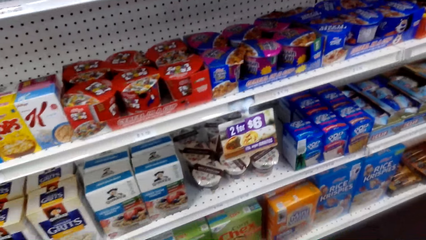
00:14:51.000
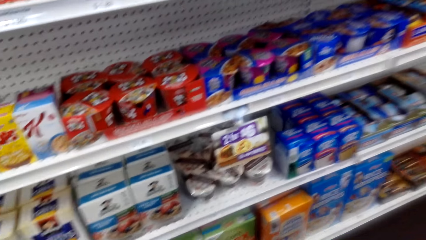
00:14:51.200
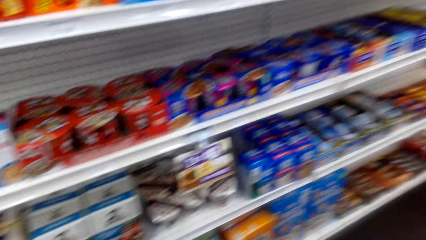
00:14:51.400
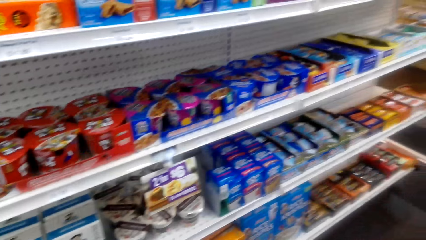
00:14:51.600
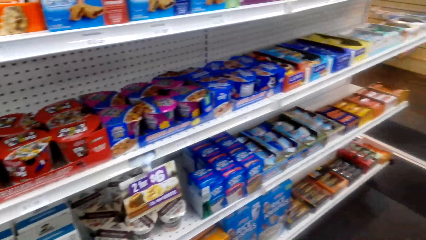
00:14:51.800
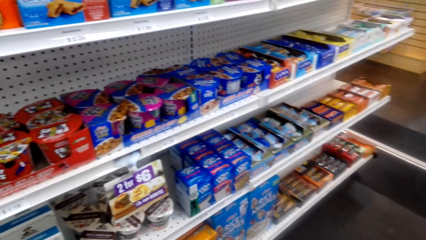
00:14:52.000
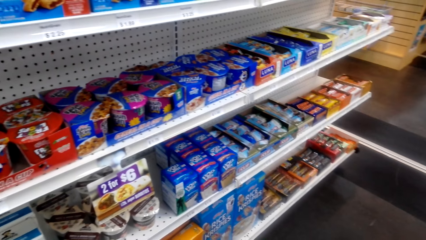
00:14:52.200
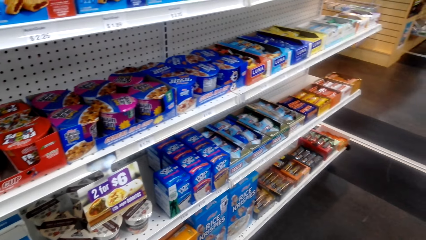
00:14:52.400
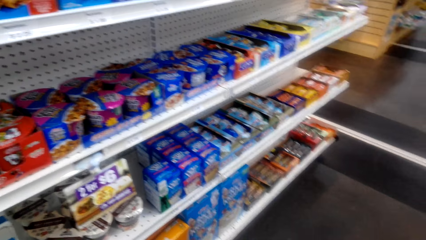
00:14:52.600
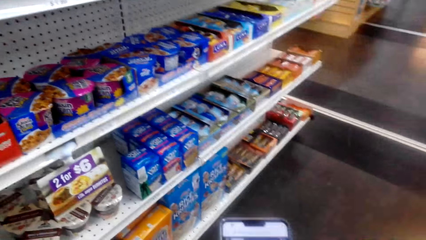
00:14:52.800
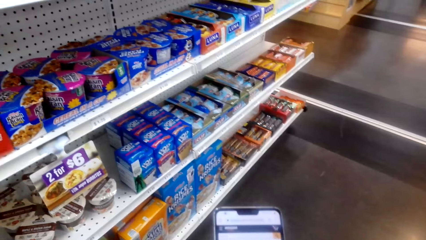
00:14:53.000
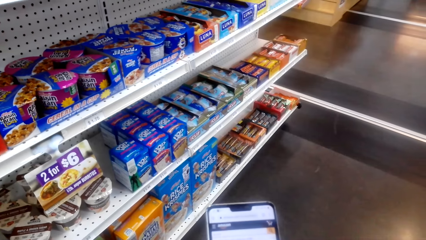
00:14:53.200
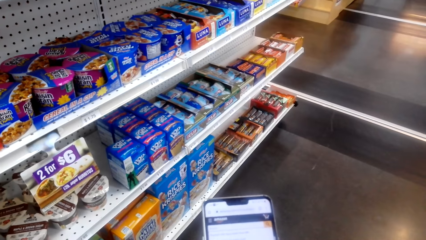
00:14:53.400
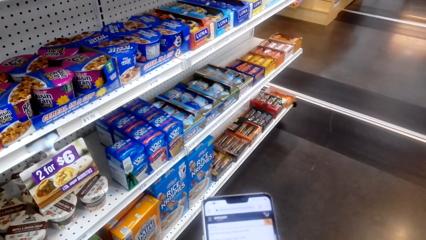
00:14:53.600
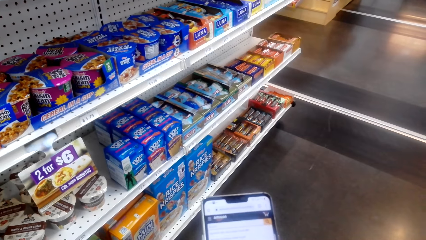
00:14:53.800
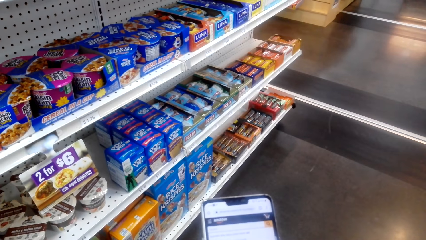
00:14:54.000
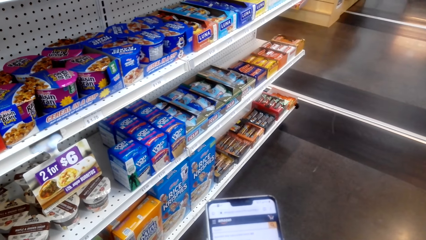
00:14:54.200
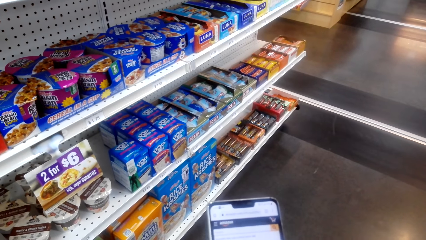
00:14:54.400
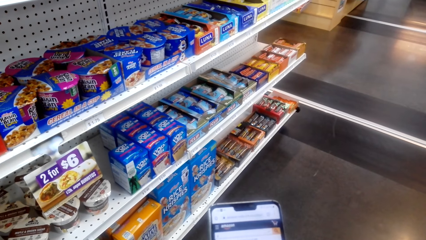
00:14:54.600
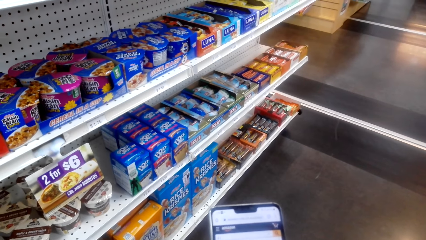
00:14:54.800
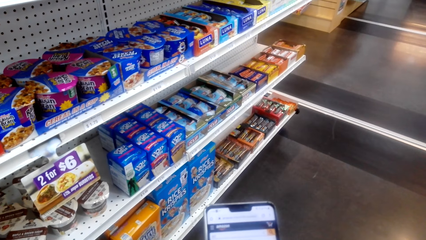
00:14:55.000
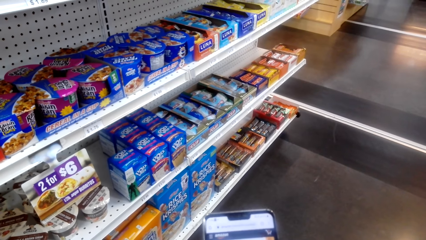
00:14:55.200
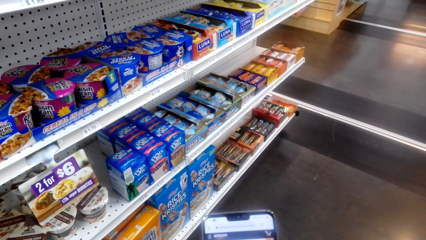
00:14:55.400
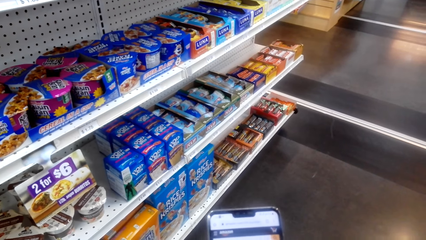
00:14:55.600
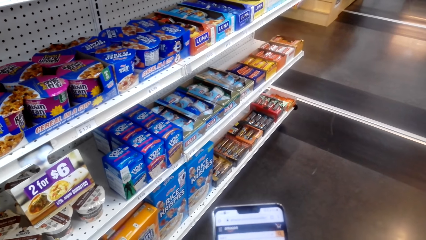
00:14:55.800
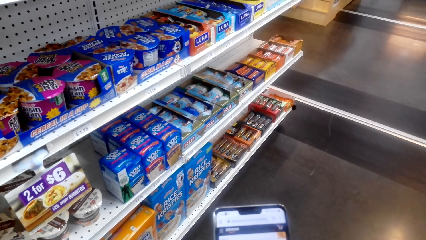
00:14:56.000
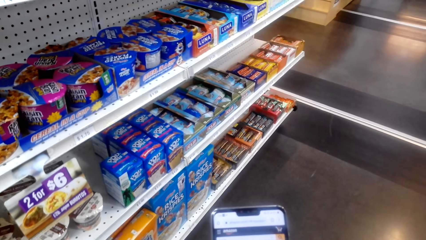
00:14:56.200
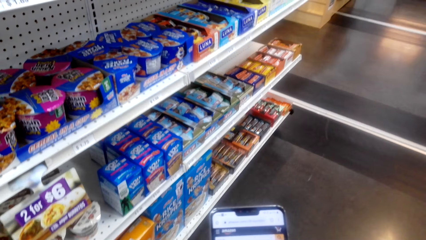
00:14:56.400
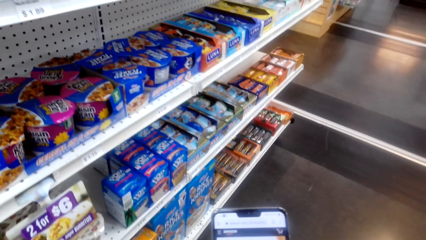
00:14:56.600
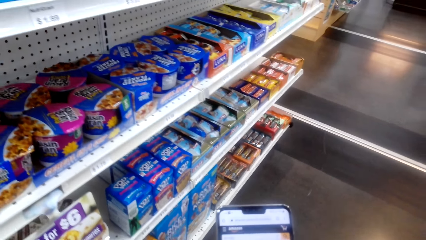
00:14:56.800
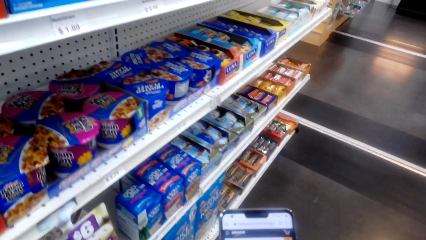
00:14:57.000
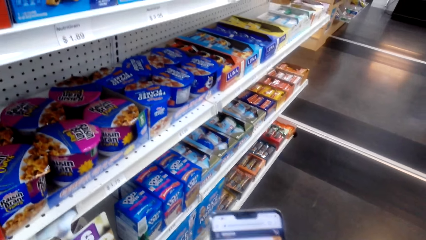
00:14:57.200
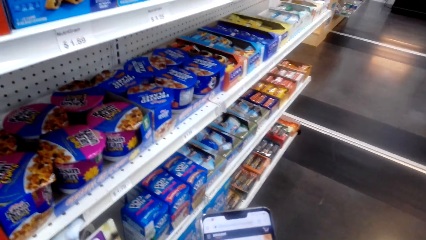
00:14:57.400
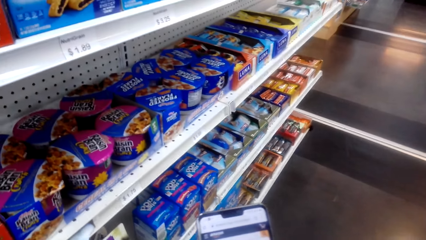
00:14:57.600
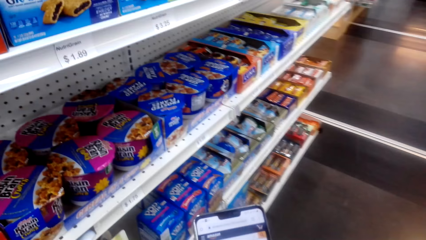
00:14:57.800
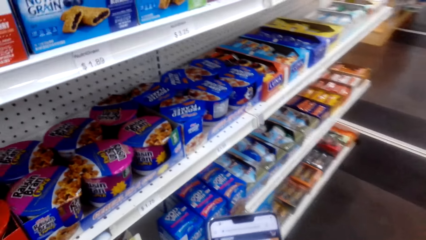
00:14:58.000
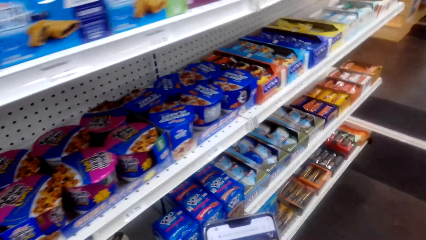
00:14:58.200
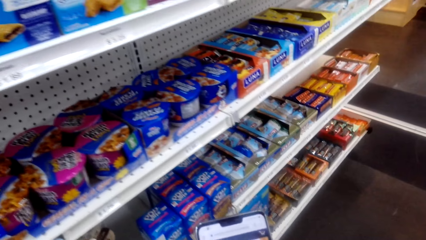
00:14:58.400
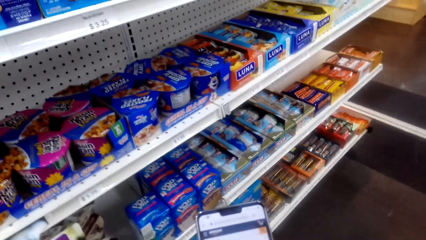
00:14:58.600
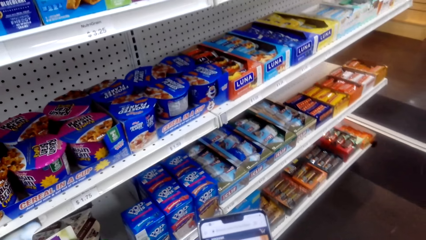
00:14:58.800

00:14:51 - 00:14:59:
The camera wearer operates on his phone.

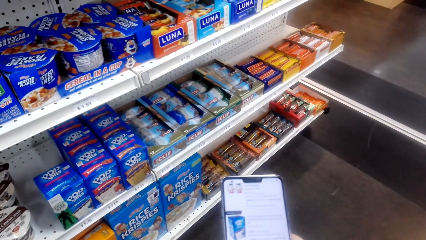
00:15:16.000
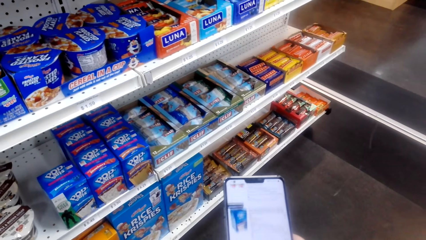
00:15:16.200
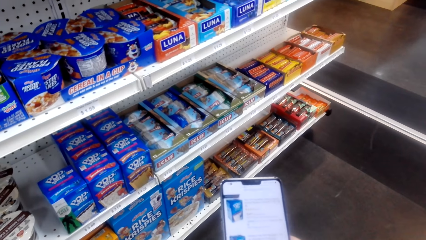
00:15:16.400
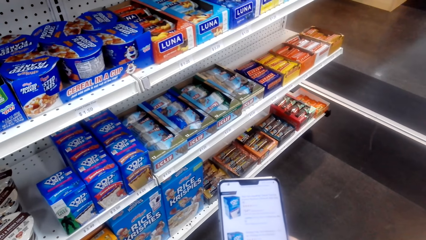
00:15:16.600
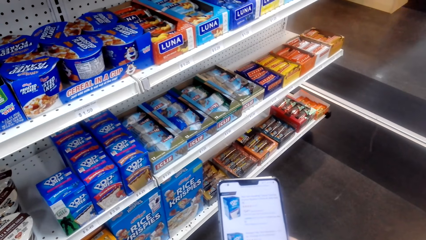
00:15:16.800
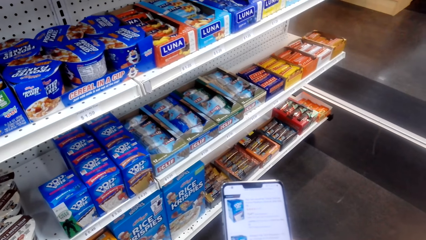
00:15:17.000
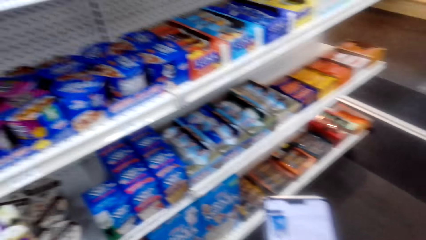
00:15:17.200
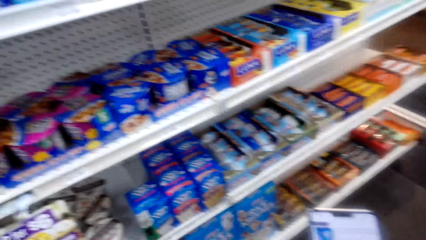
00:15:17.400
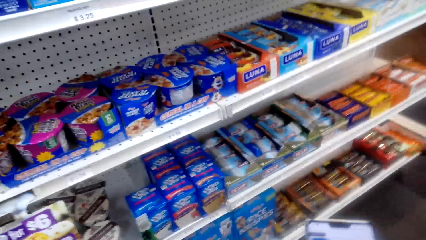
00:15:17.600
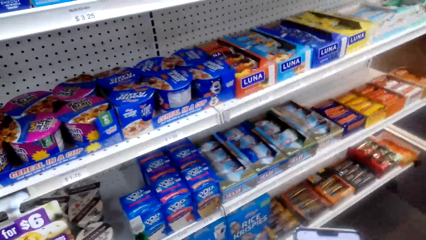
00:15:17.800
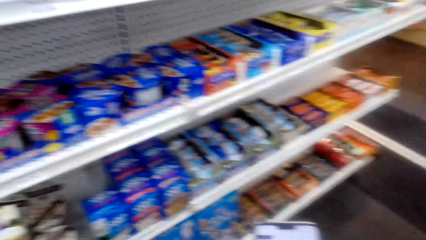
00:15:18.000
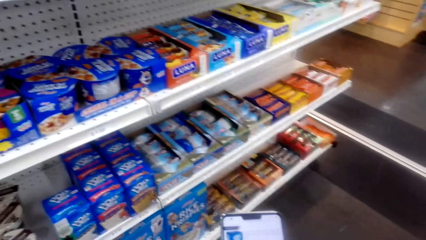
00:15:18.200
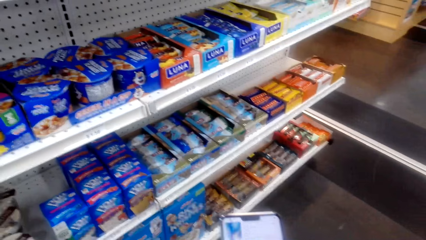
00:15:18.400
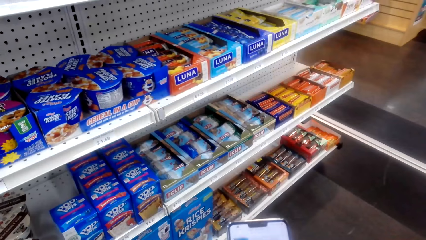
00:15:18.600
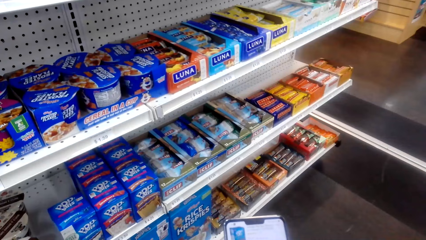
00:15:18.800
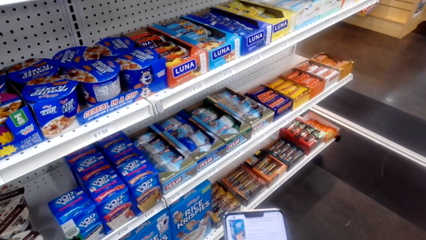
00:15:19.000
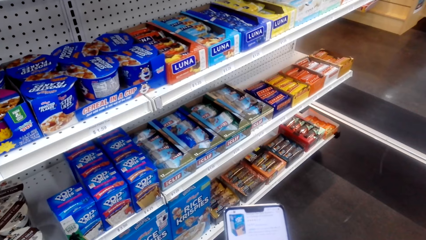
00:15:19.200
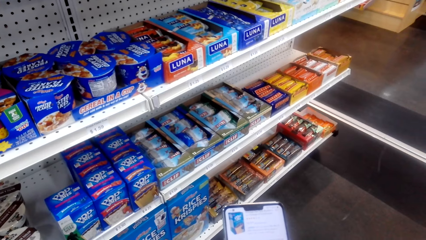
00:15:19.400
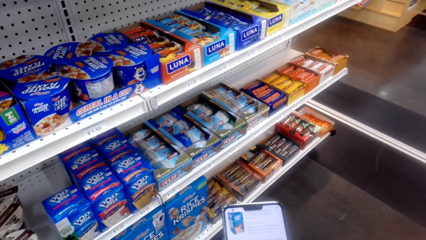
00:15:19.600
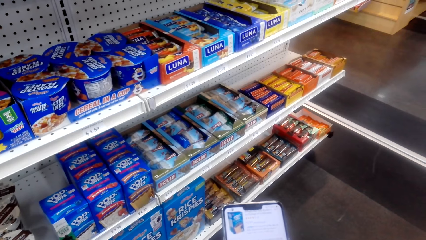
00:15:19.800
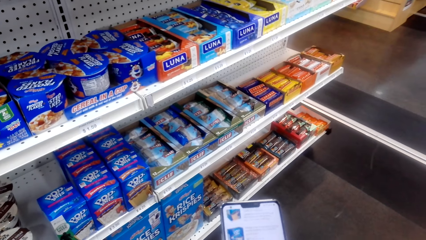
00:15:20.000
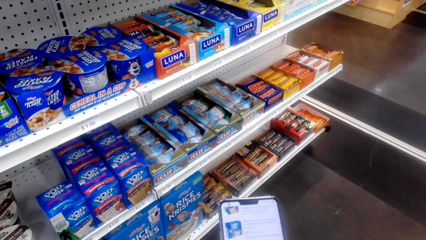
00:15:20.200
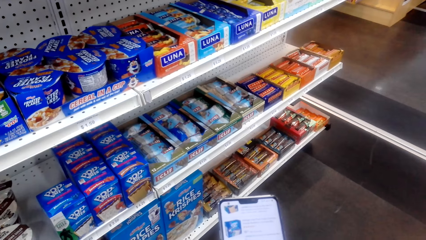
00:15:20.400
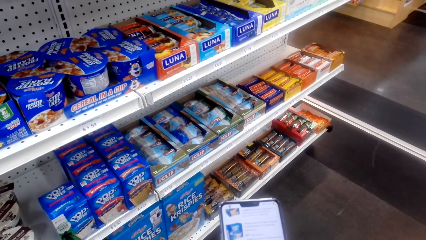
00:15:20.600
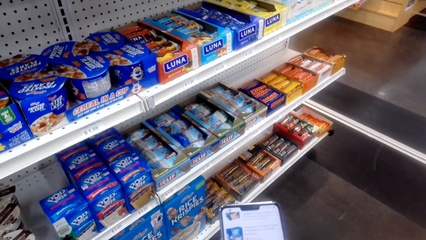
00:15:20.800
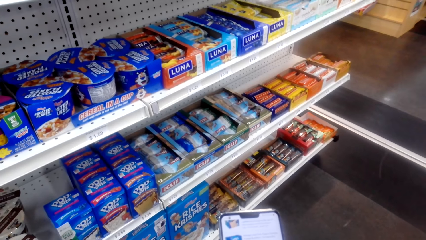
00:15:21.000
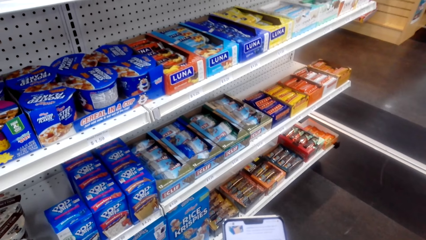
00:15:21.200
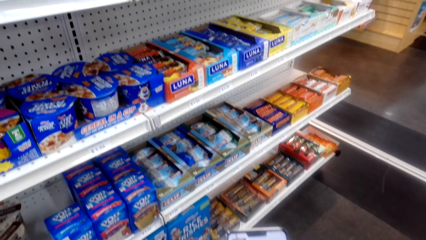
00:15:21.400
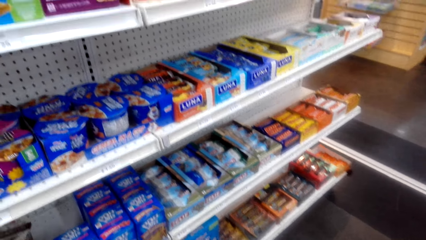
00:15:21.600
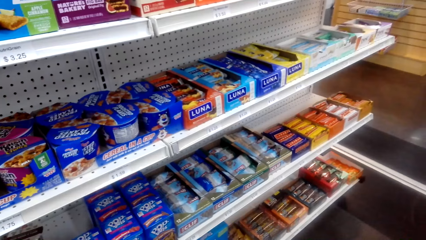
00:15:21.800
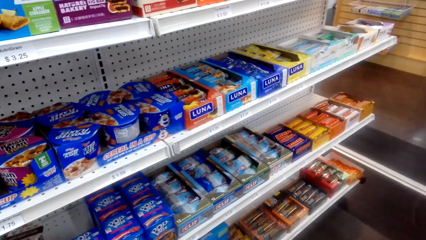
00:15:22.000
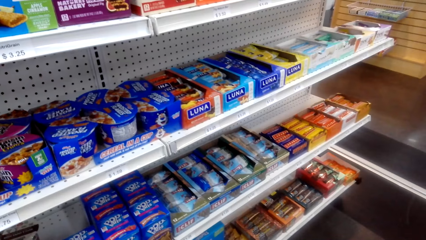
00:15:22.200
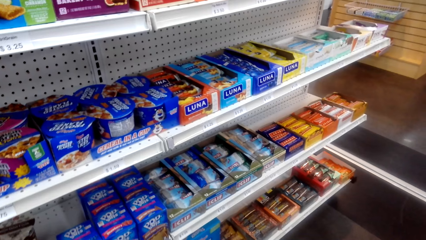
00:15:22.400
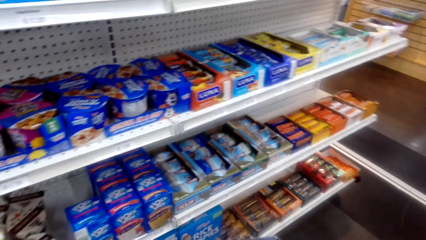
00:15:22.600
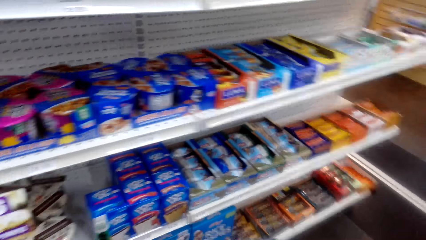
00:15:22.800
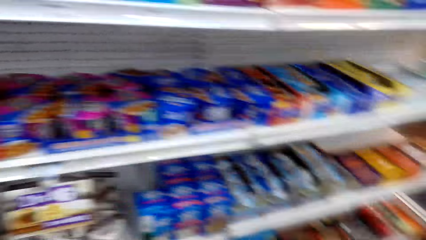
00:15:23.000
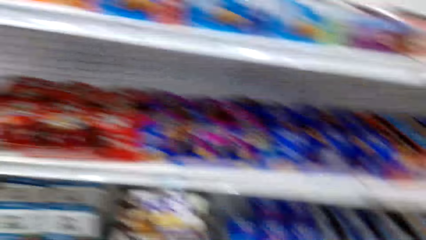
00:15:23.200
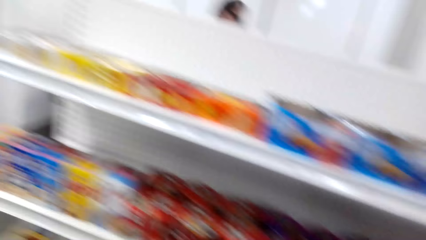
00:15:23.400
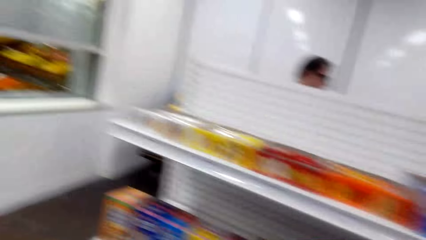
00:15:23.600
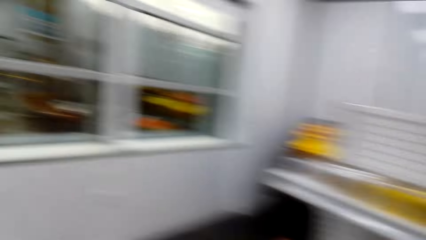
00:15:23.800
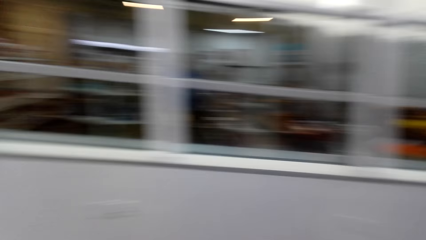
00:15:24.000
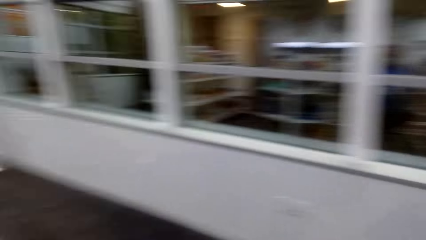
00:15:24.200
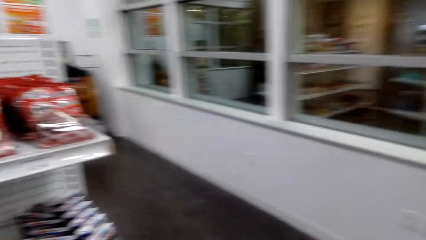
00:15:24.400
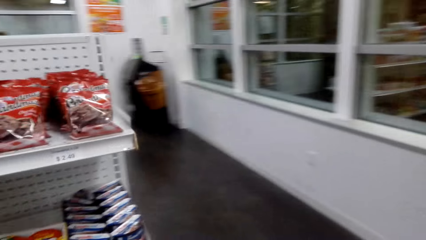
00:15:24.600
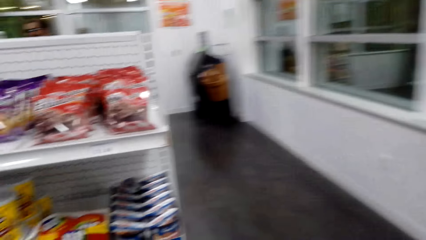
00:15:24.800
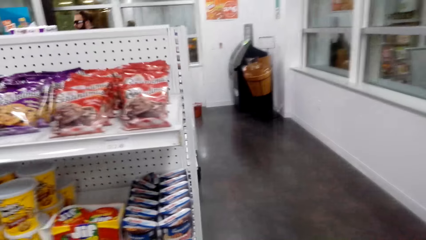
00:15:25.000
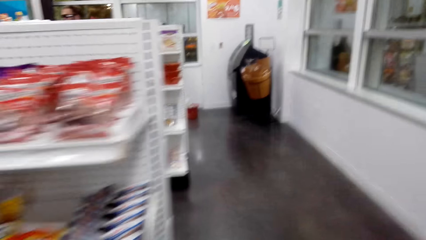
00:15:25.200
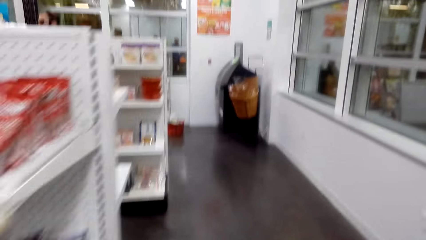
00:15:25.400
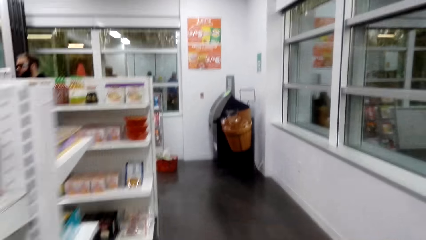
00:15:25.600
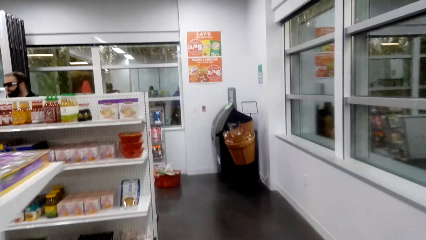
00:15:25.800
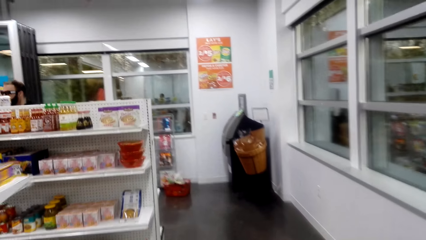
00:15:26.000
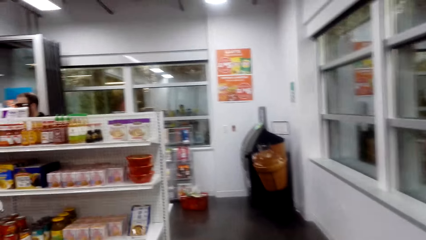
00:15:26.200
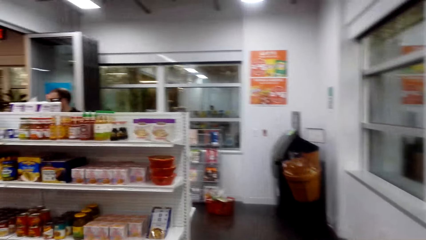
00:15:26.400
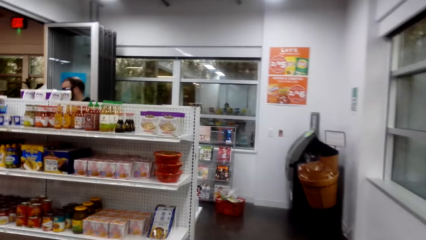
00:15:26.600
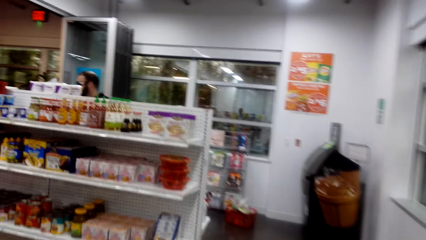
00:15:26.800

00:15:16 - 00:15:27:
The camera wearer scrolls on his phone. He checks the shelf. He checks the shelf again. He walks around the store.
